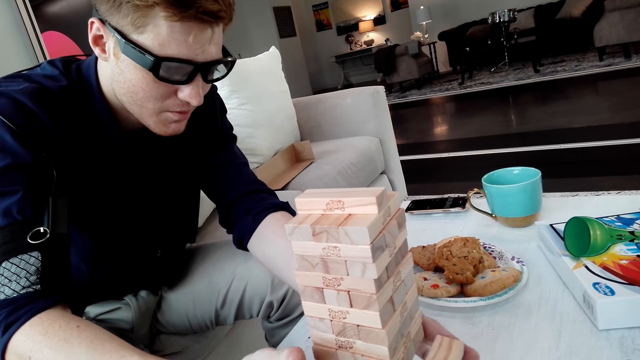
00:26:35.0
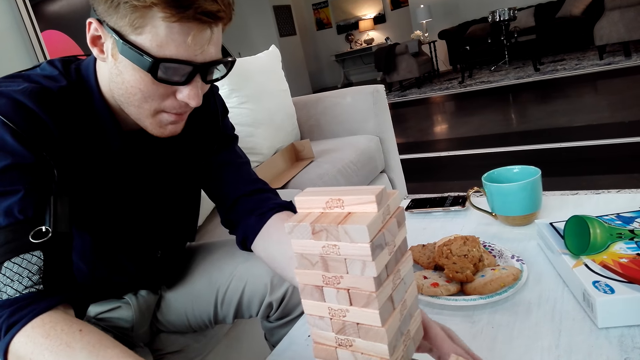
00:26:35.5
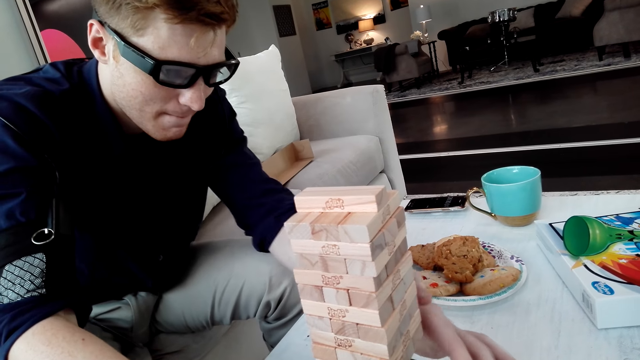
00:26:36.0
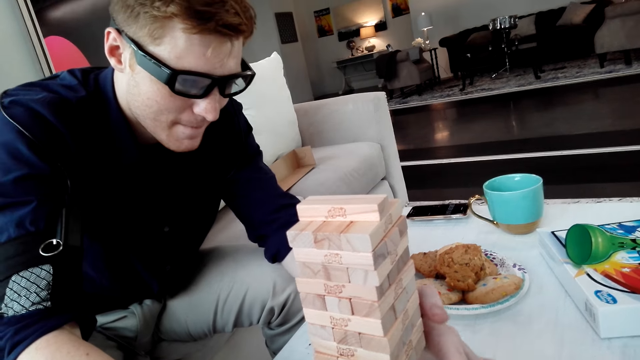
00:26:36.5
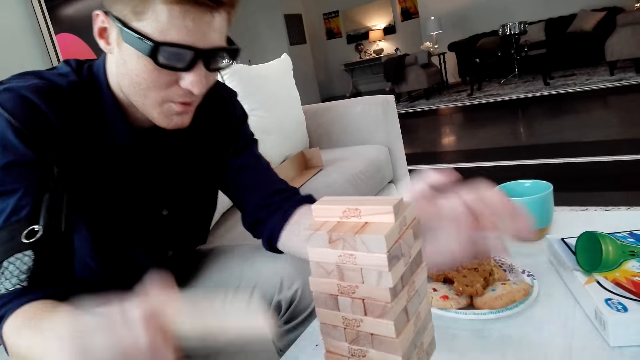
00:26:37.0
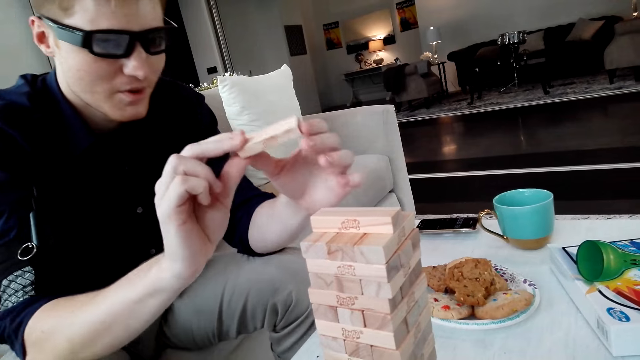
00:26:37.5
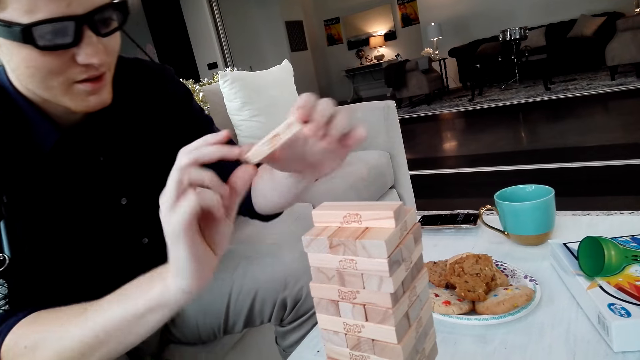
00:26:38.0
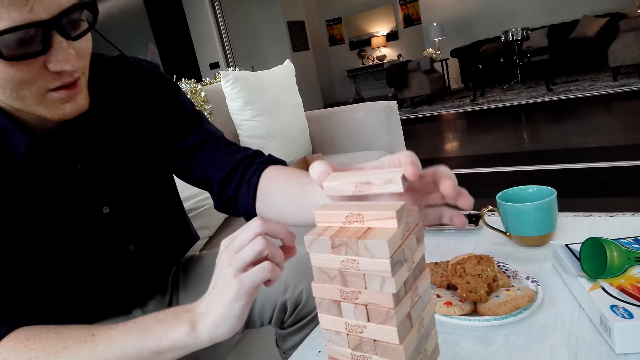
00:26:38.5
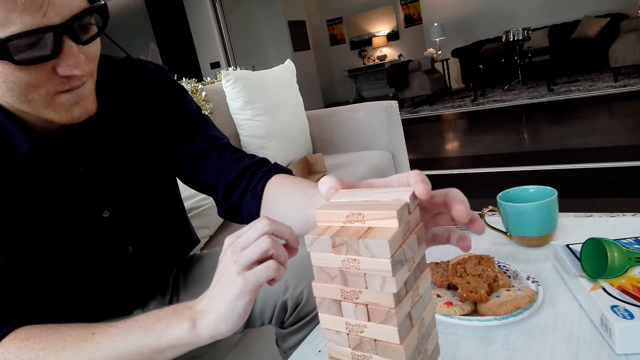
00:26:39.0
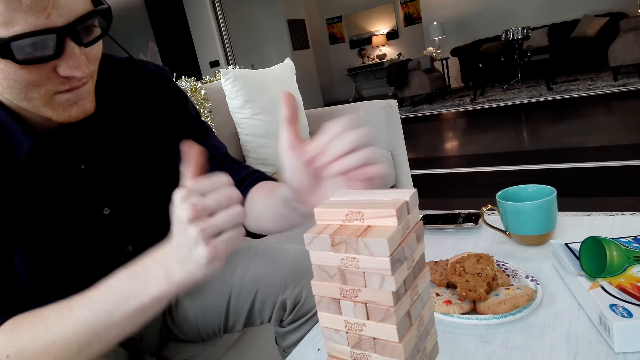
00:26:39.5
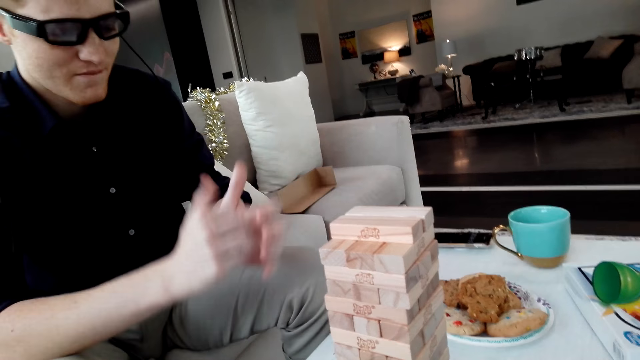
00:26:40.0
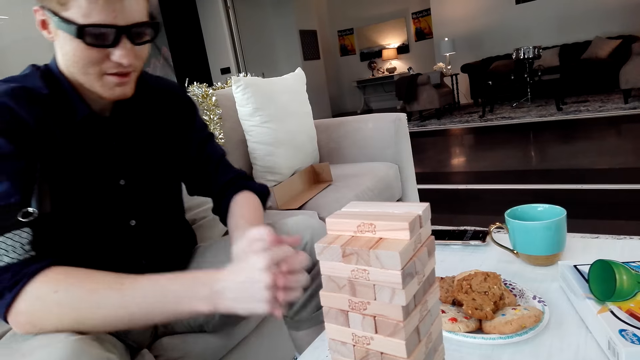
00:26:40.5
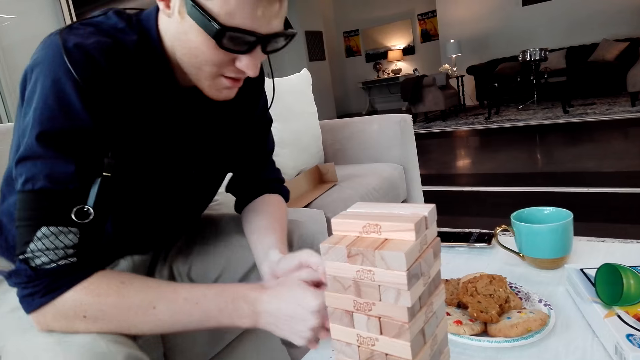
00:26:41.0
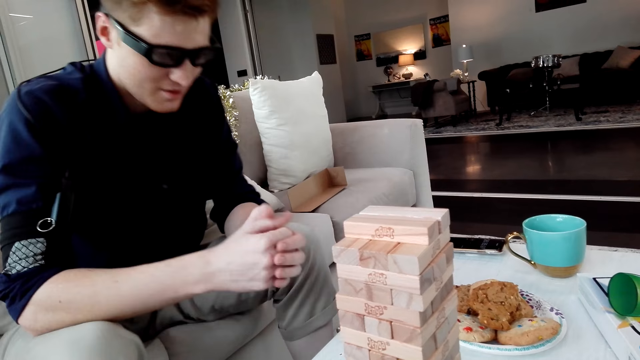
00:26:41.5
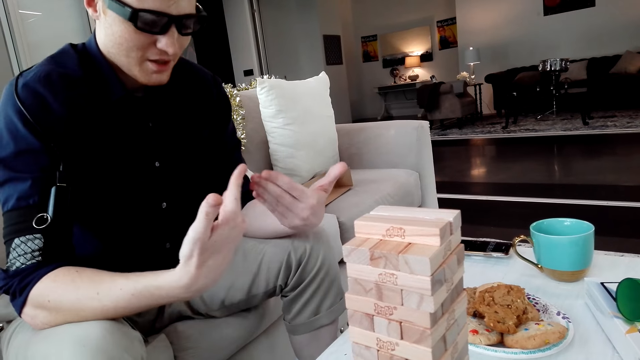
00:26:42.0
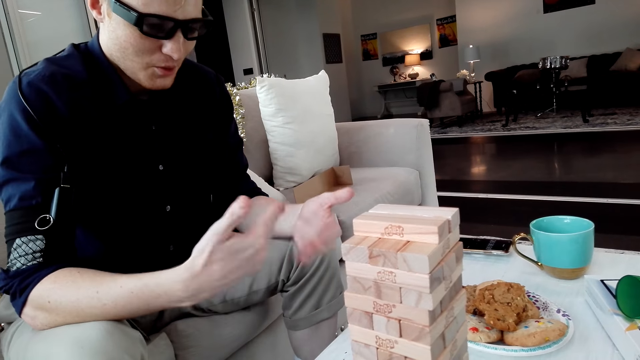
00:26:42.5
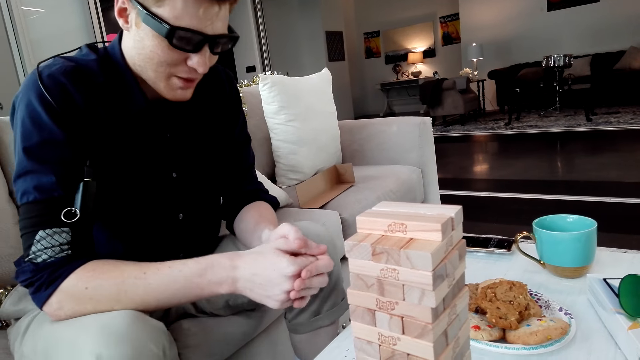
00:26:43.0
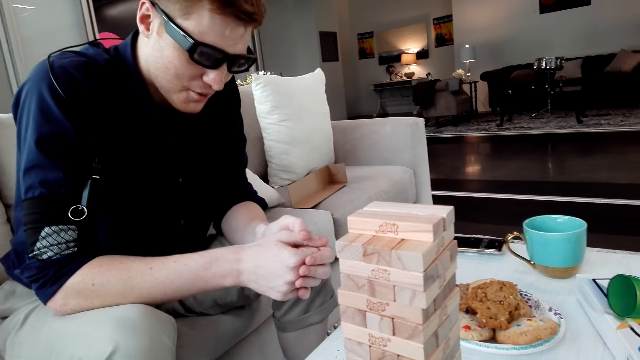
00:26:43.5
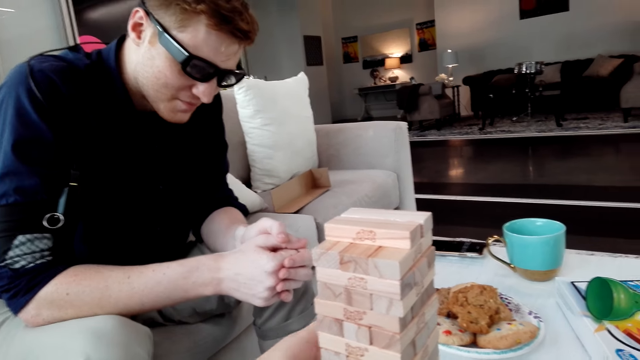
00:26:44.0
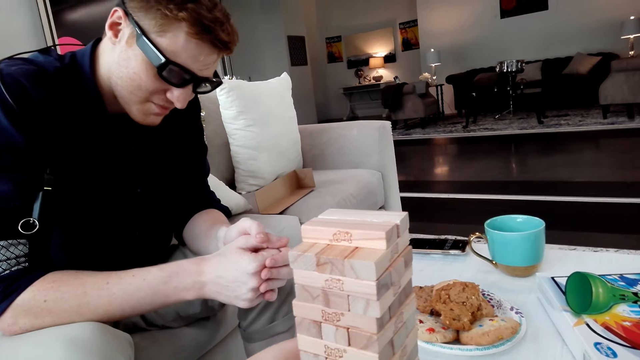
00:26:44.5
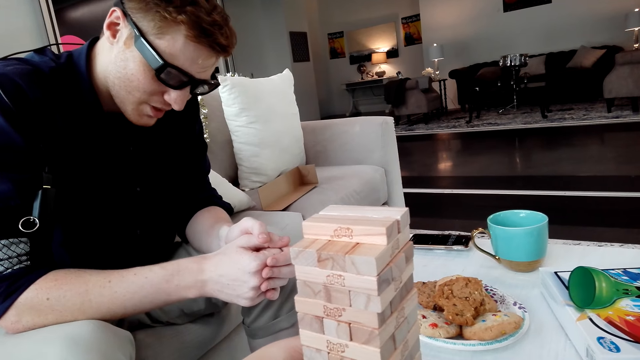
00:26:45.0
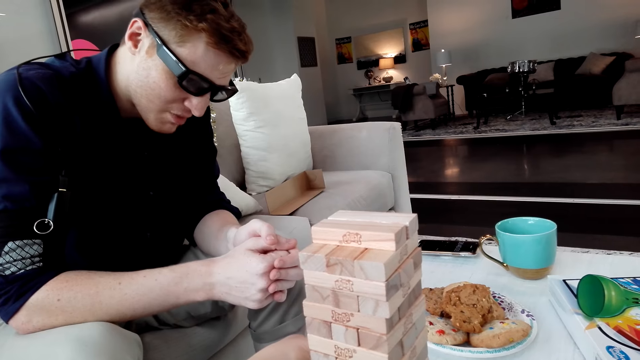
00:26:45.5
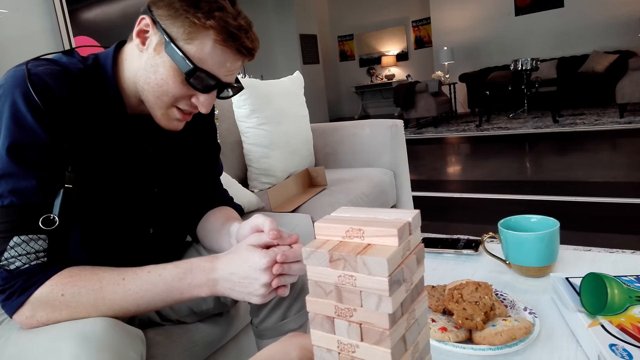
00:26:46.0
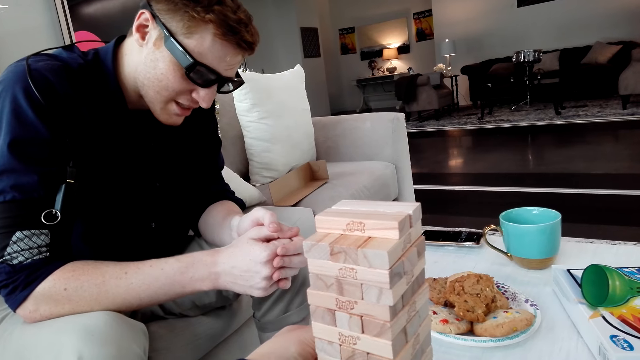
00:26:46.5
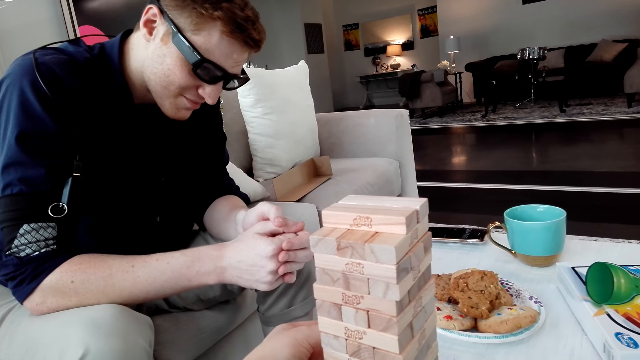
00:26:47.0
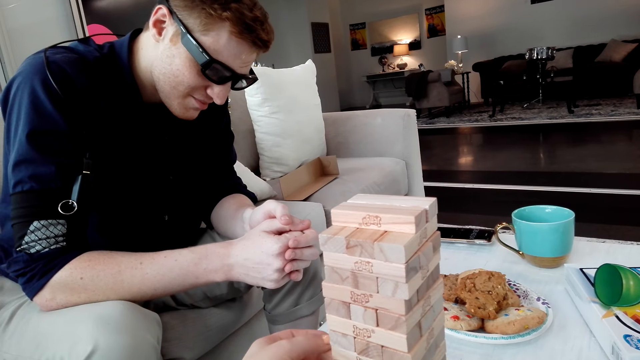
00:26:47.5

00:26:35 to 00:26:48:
A man pulls a Jenga block and puts the Jenga block on a tower. The camera wearer removes the block.

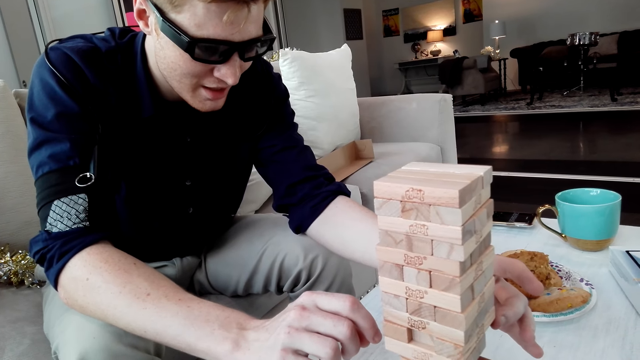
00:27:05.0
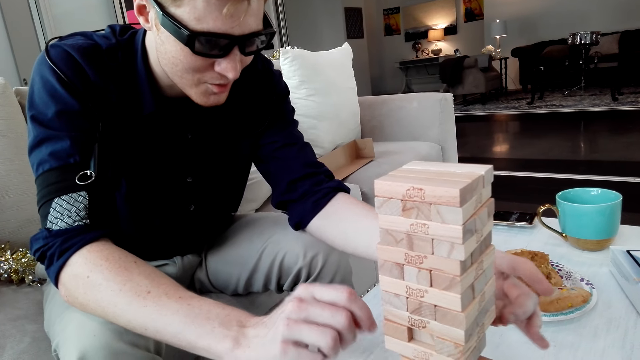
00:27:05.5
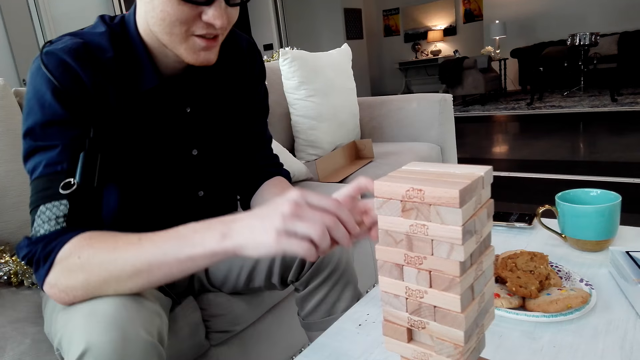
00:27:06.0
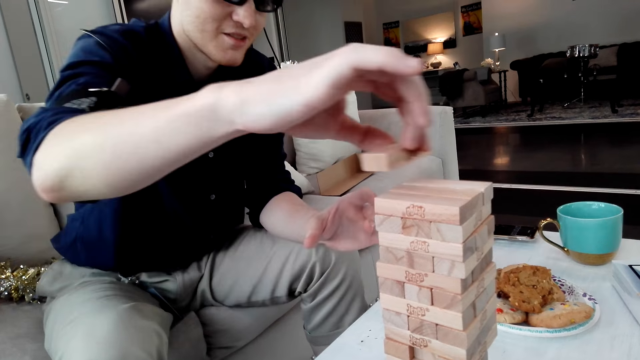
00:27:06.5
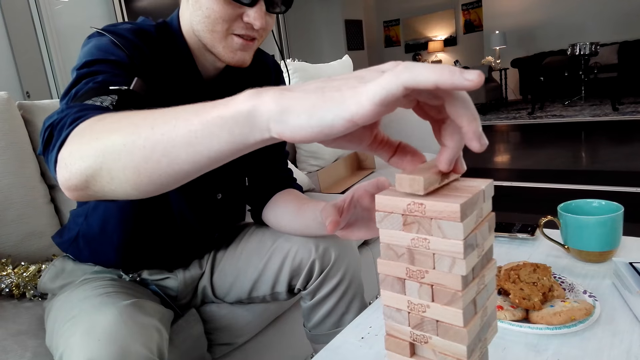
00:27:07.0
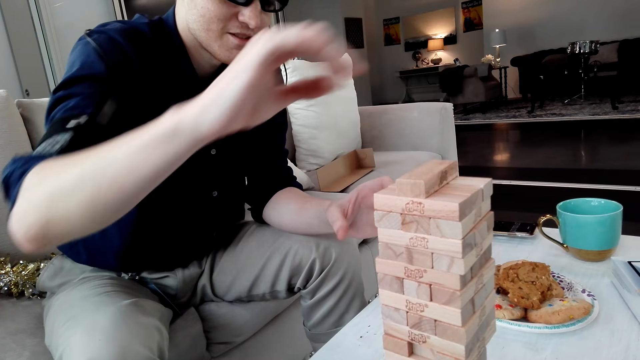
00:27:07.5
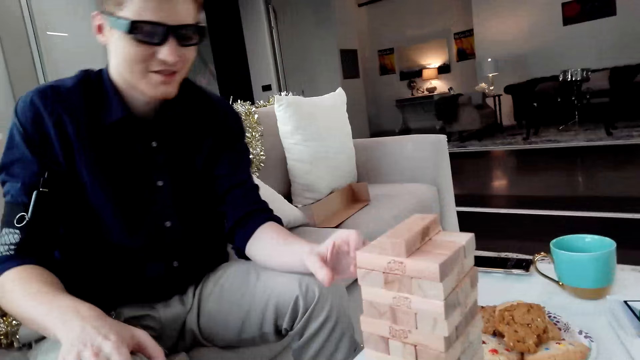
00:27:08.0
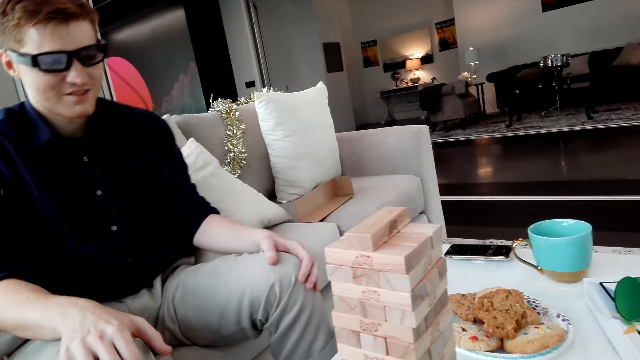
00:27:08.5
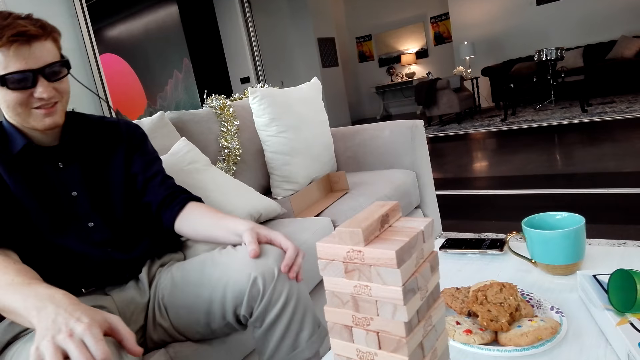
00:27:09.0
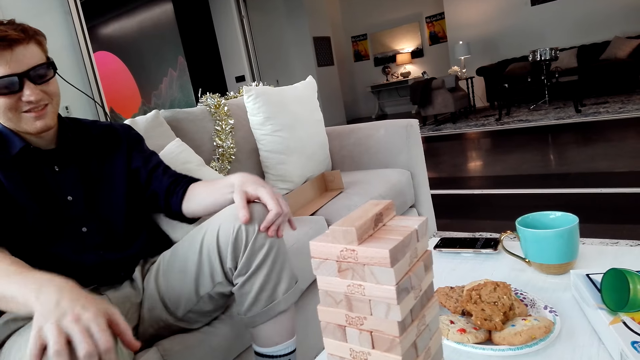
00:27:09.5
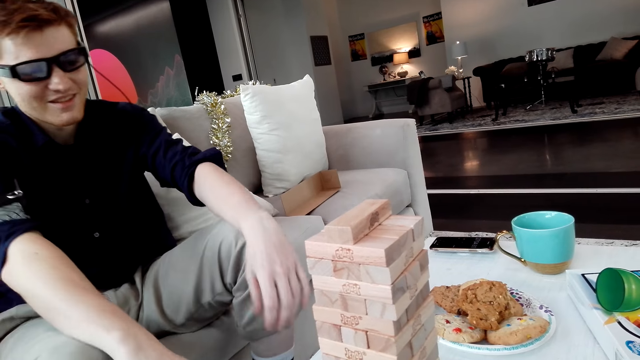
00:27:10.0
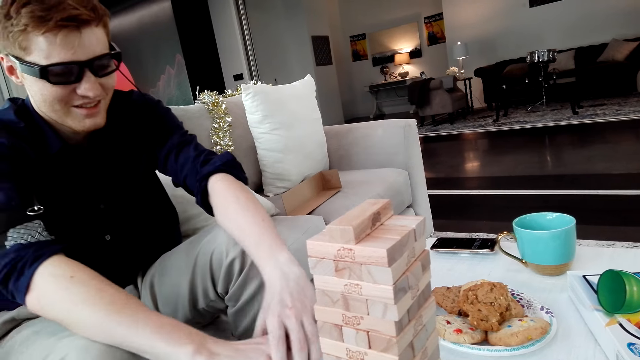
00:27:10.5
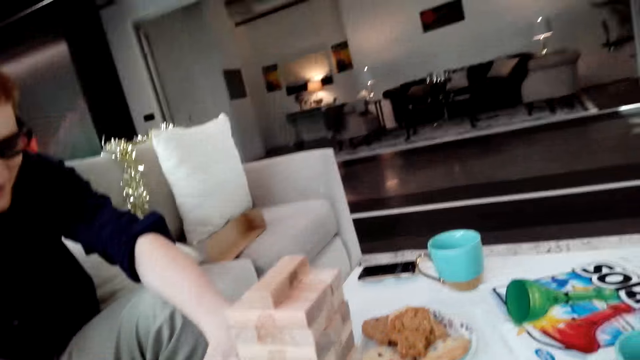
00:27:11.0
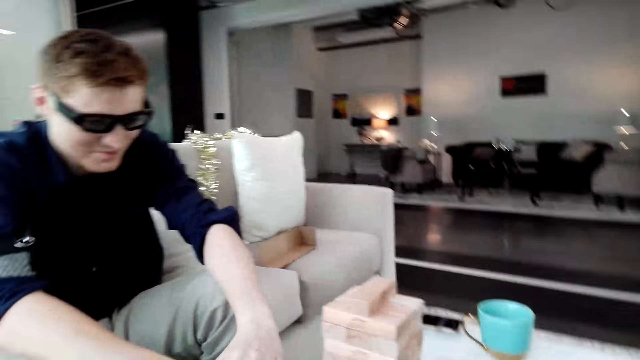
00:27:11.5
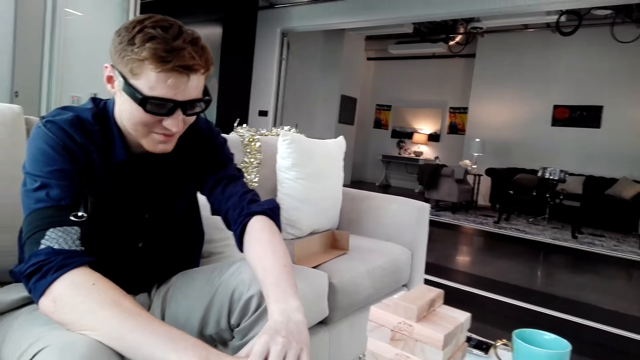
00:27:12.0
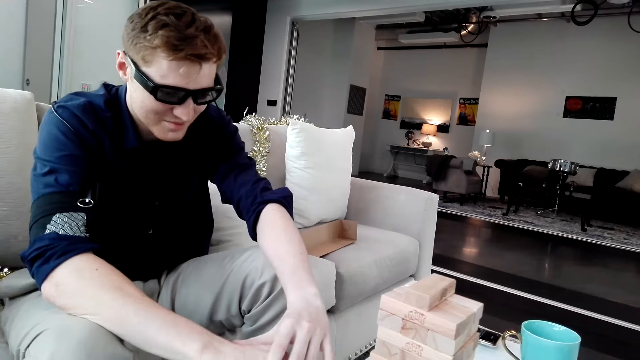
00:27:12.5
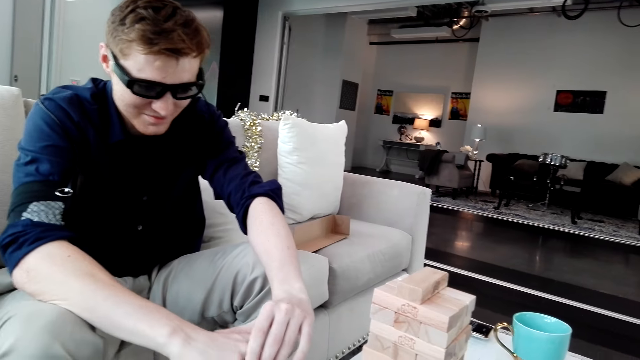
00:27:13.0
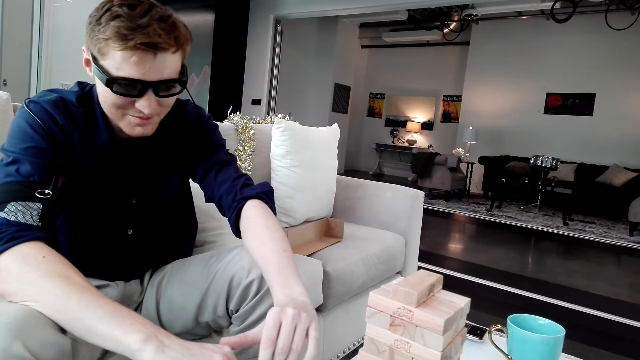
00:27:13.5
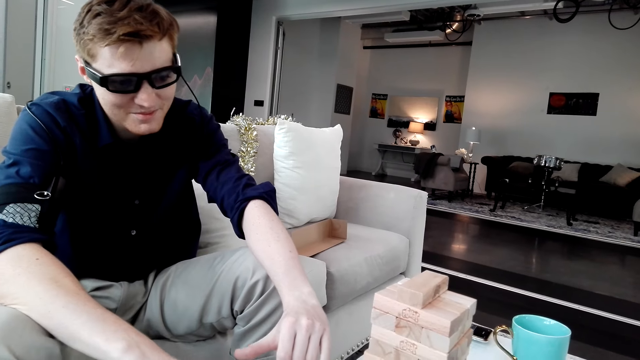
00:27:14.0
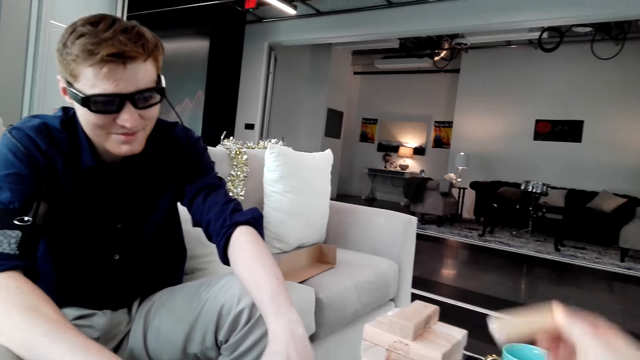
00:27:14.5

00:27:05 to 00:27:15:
A man pulls a Jenga block and puts the Jenga block on a tower.
